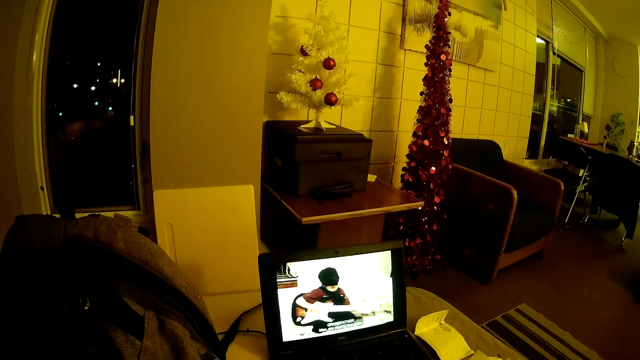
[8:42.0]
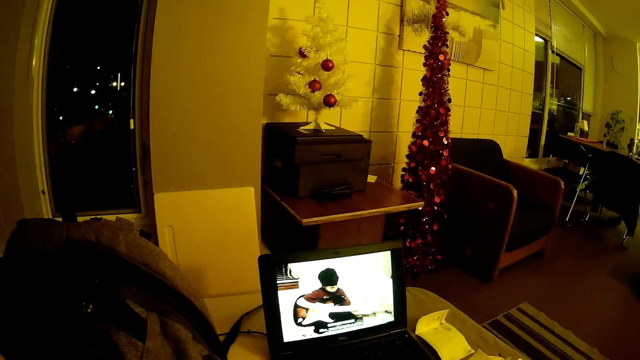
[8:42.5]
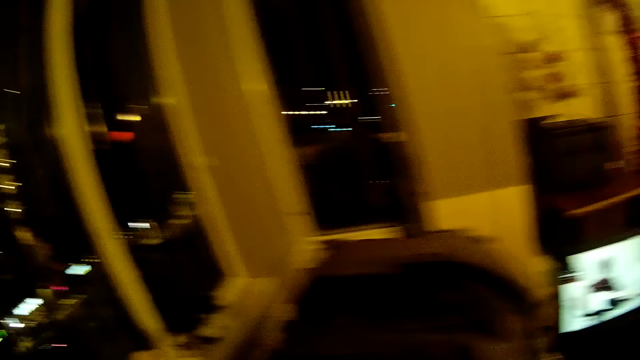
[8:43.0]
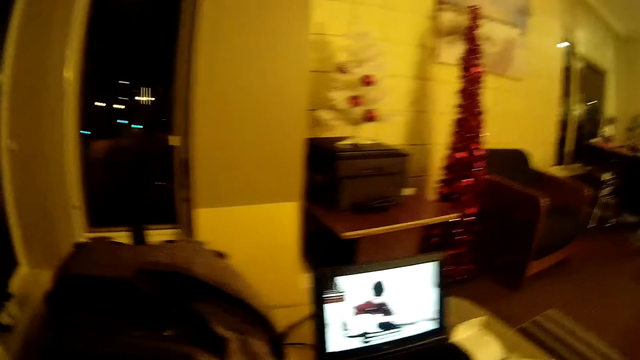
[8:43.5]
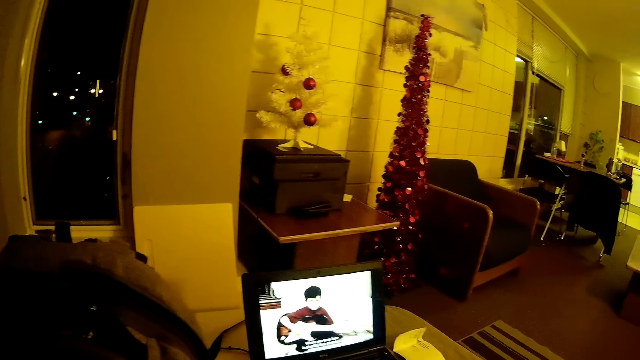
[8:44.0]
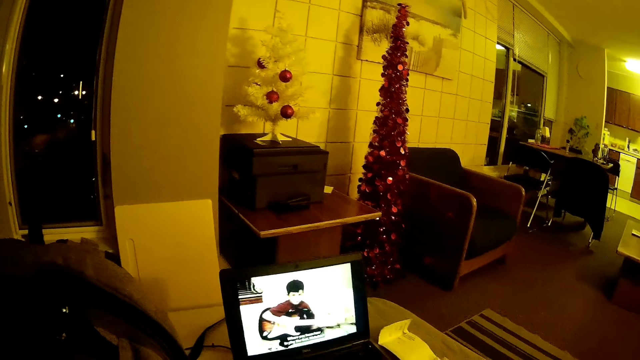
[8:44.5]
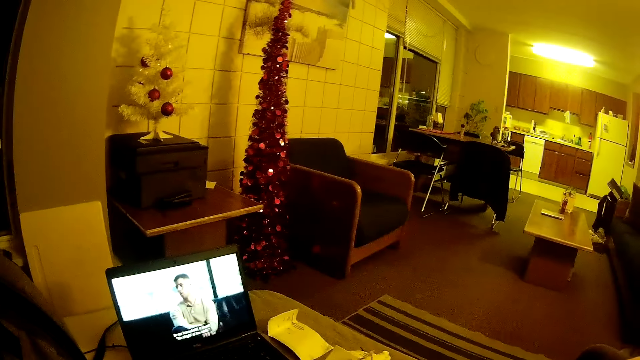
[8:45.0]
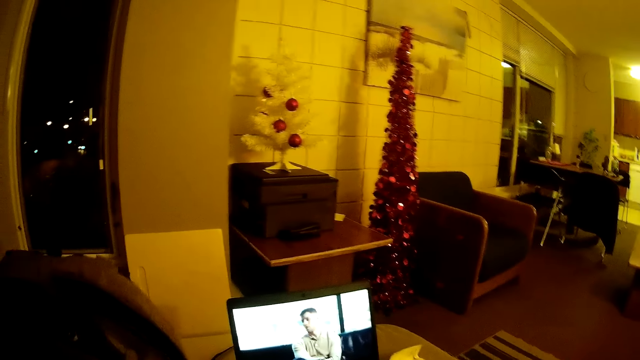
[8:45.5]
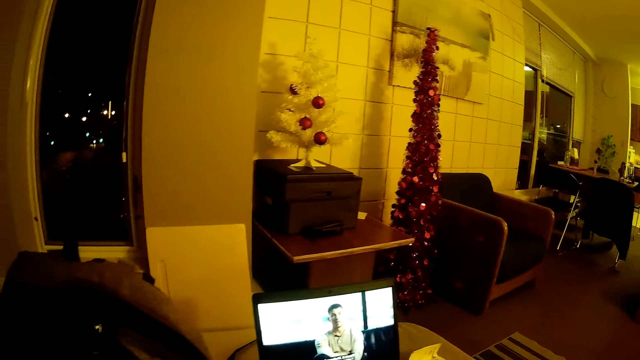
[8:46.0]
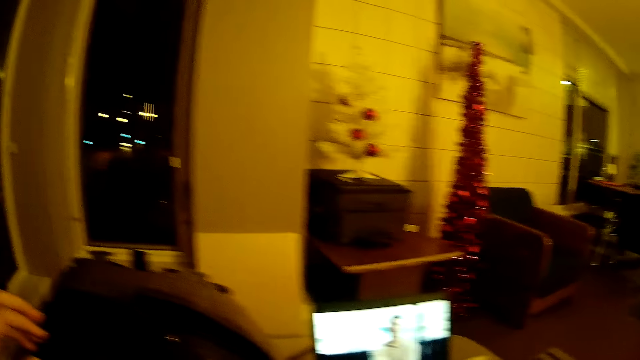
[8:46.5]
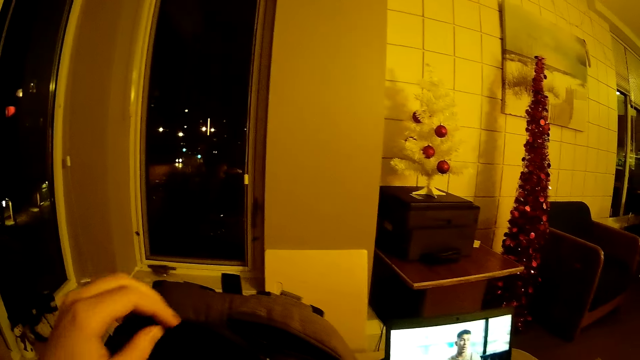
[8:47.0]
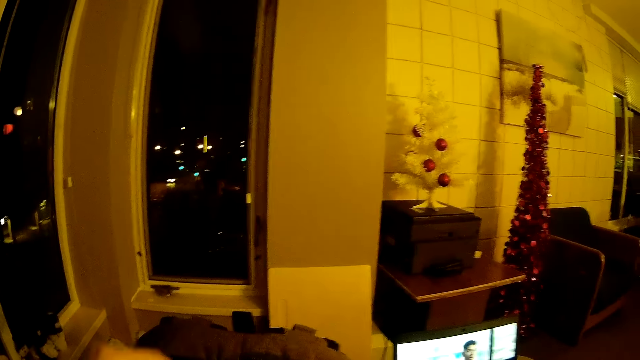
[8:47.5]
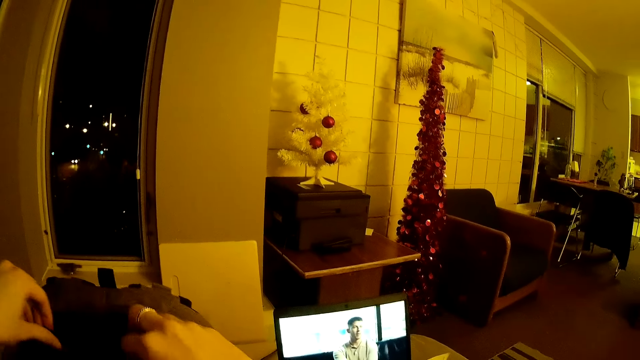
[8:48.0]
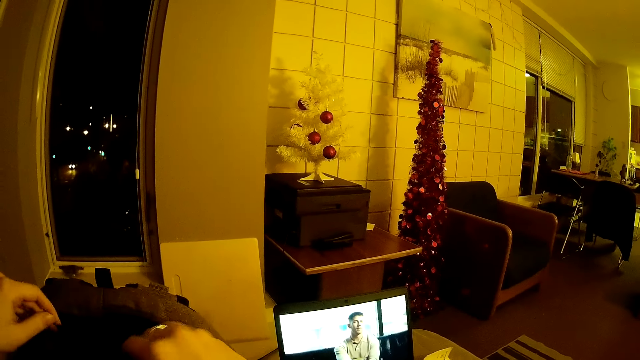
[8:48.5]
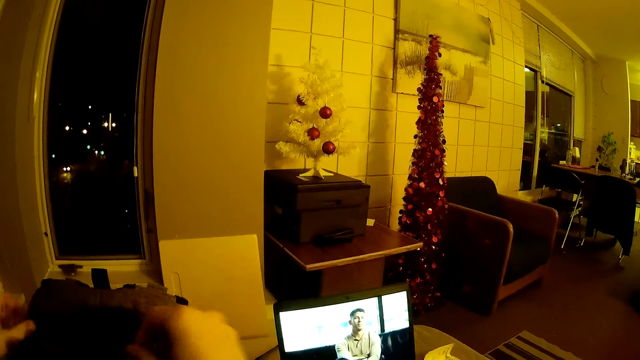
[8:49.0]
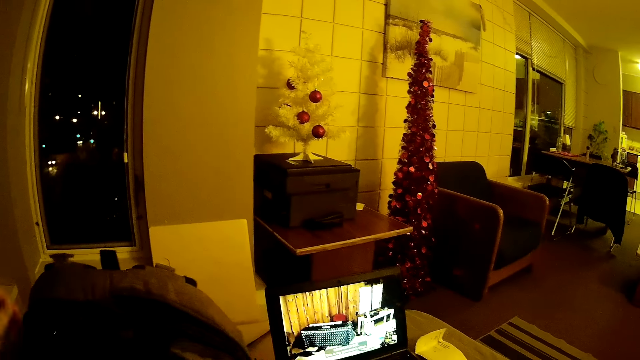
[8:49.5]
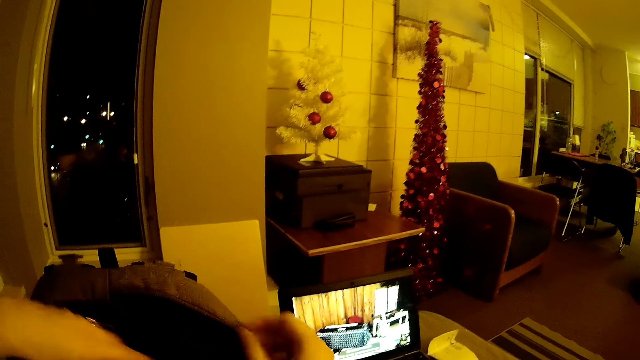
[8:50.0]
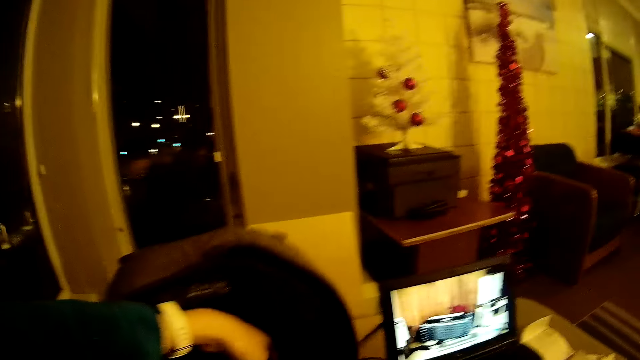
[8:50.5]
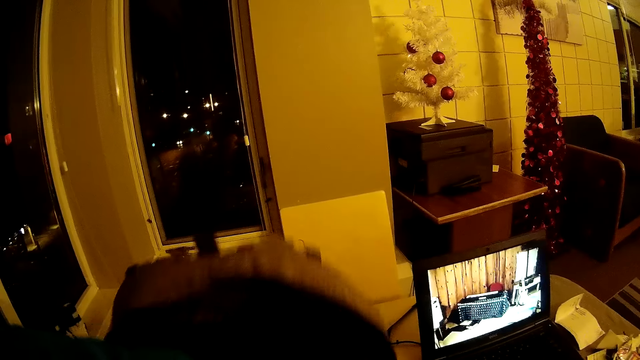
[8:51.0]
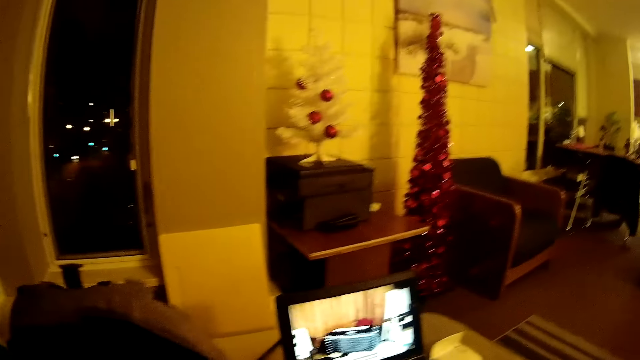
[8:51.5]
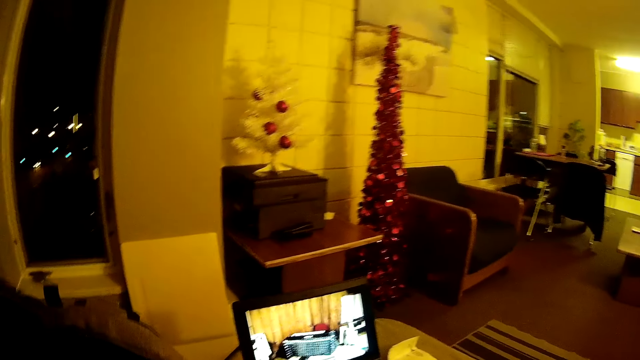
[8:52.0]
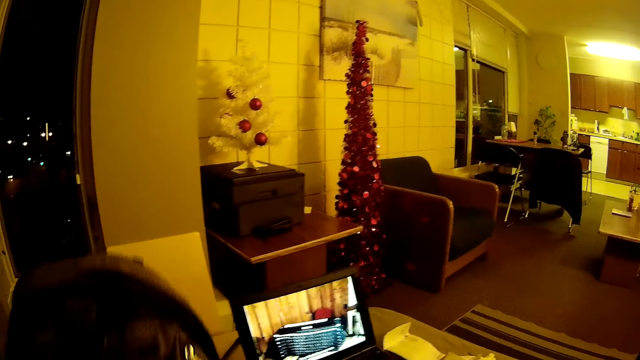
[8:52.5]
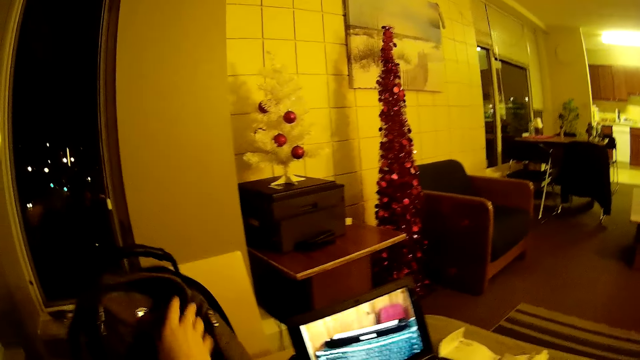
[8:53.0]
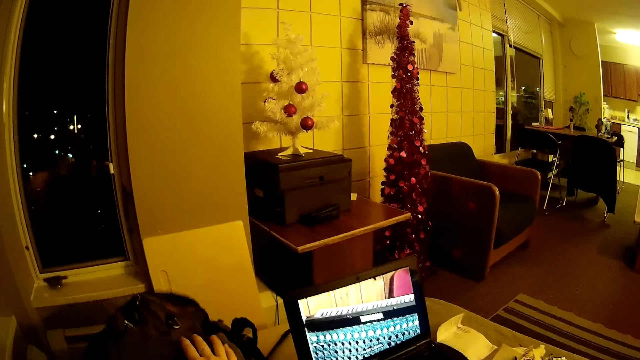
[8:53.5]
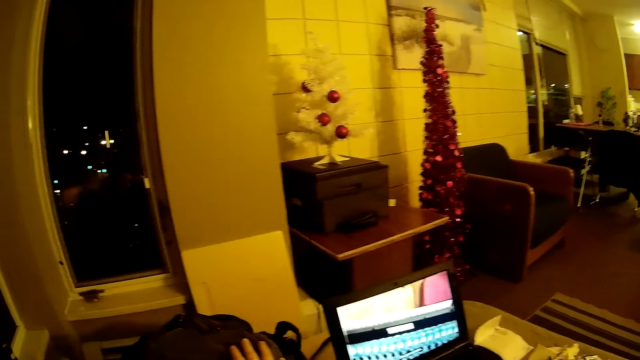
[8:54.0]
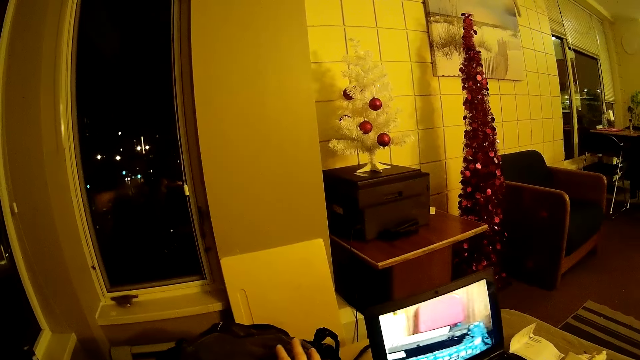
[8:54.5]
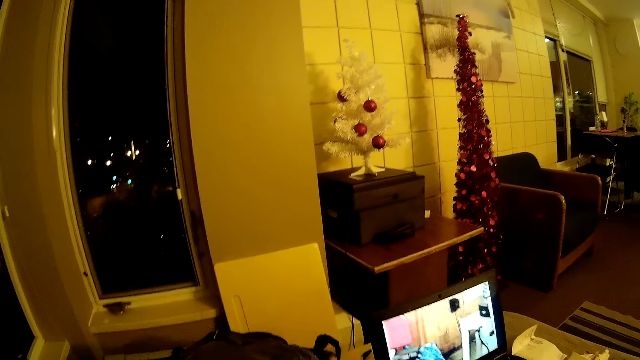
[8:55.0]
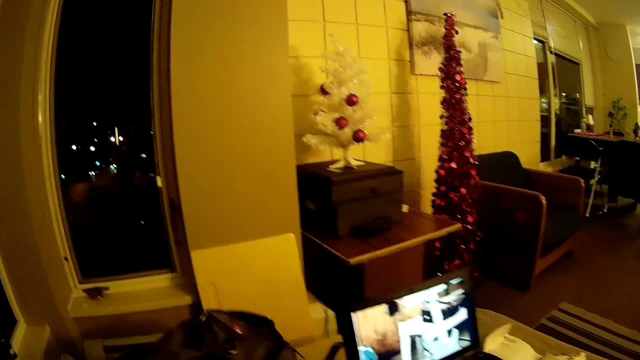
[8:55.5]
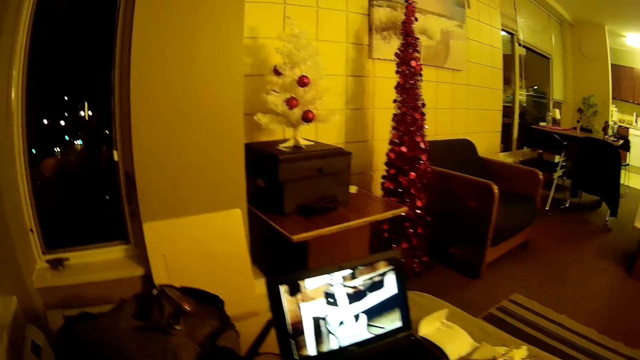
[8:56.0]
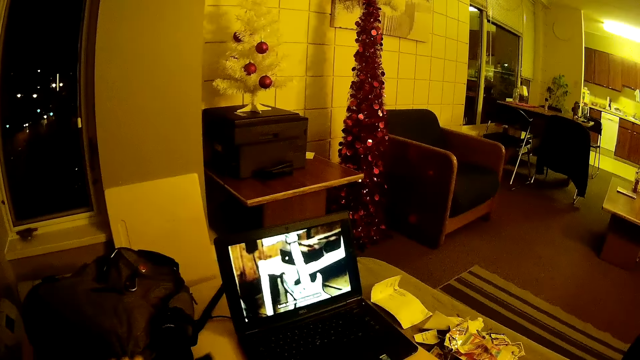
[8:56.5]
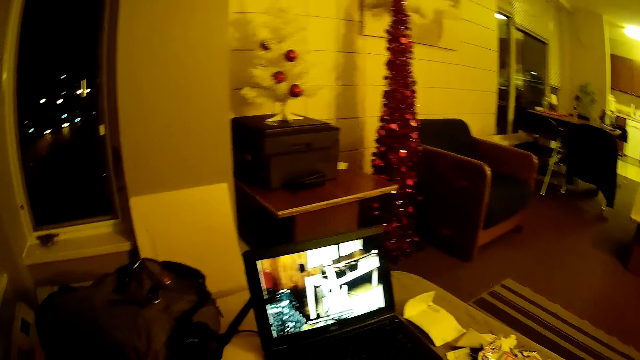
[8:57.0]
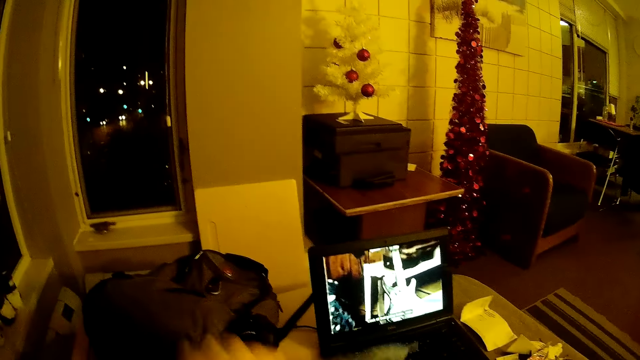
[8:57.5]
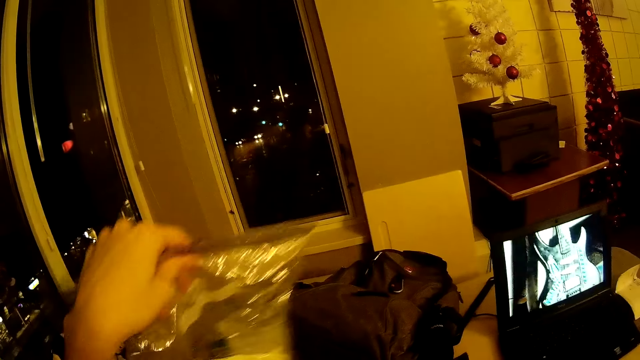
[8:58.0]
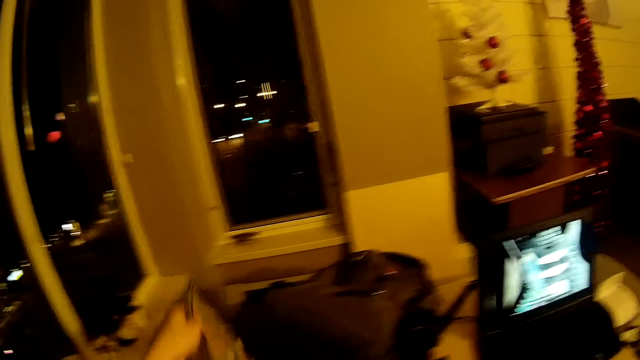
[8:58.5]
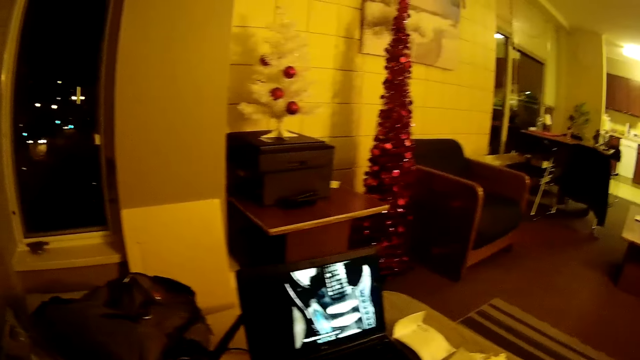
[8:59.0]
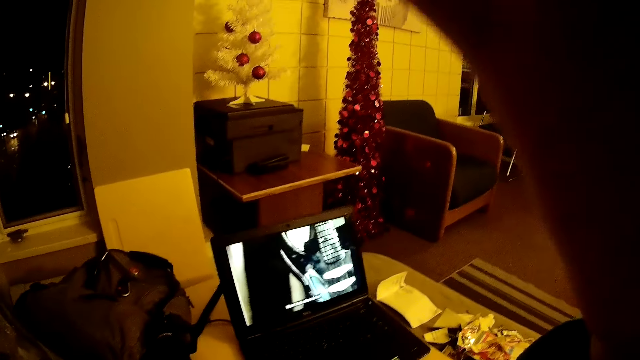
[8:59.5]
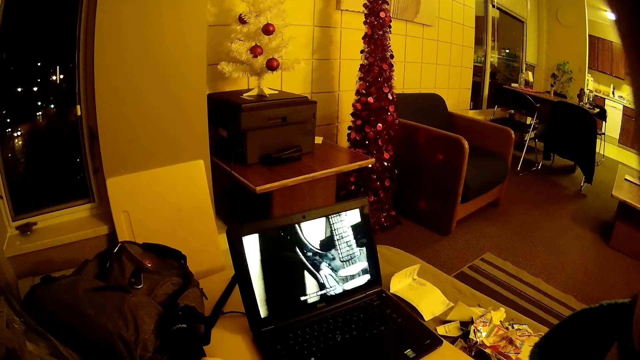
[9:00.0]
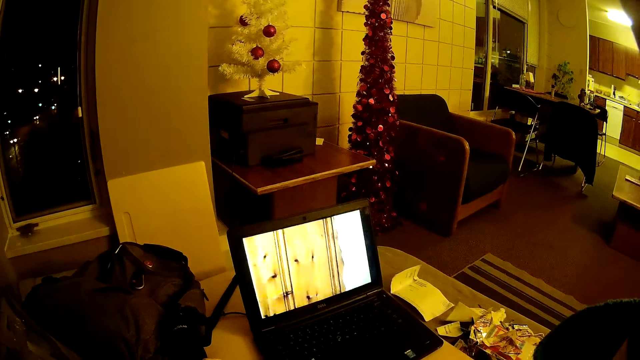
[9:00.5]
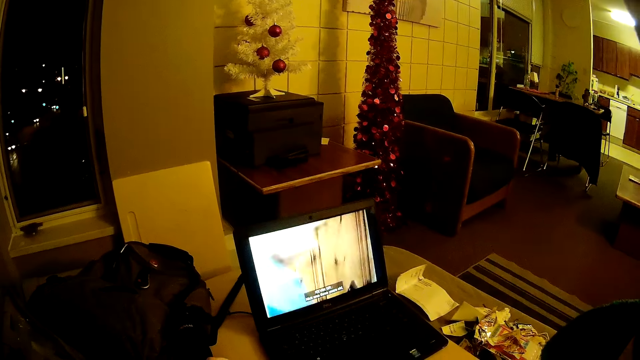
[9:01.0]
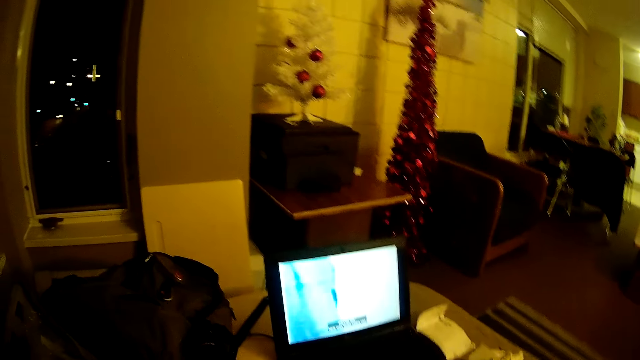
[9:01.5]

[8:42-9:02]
The camera wearer opens the bag zip. They put the bag aside. They lift a transparent polythene bag. They put down the polythene bag. They adjust the camera.
